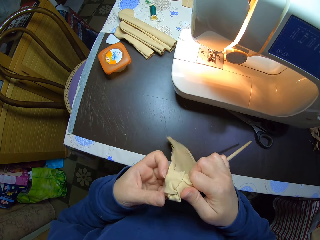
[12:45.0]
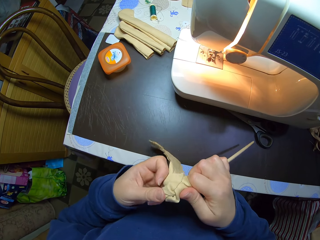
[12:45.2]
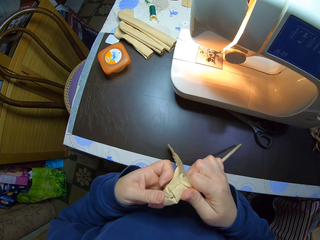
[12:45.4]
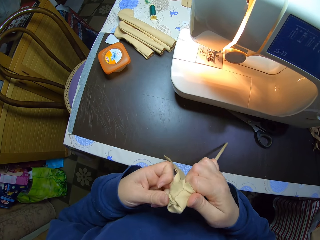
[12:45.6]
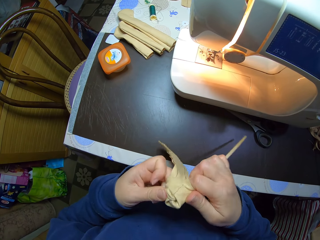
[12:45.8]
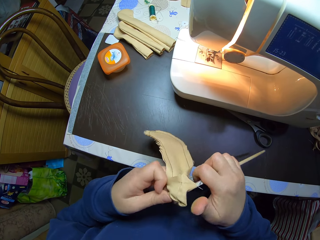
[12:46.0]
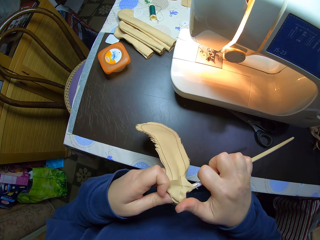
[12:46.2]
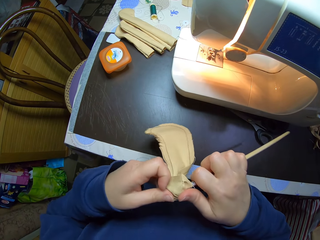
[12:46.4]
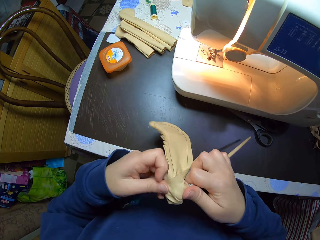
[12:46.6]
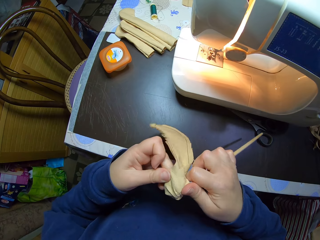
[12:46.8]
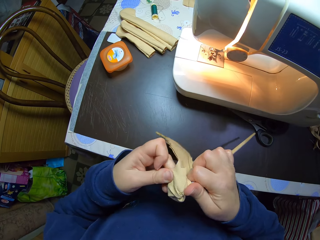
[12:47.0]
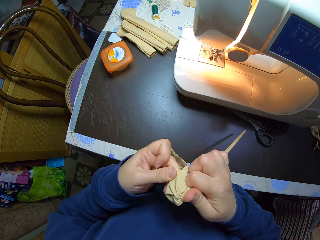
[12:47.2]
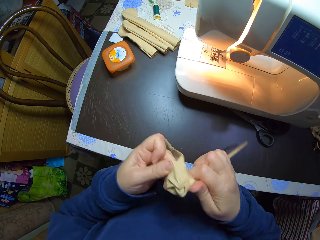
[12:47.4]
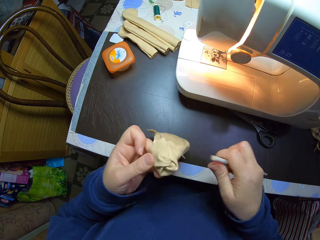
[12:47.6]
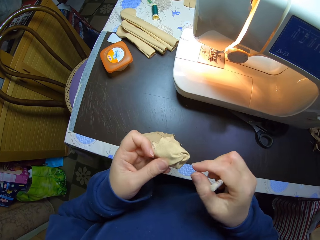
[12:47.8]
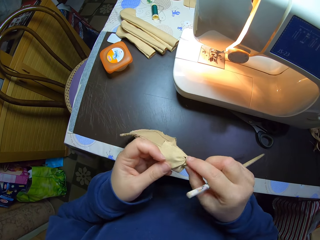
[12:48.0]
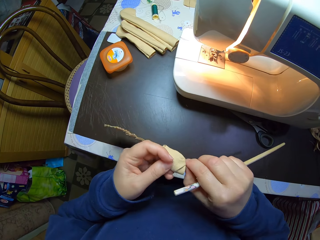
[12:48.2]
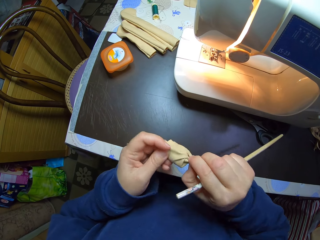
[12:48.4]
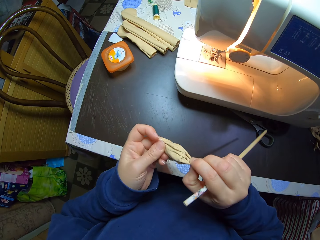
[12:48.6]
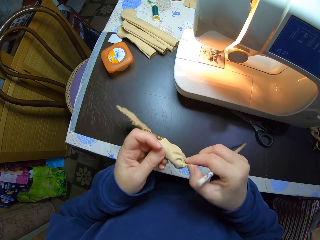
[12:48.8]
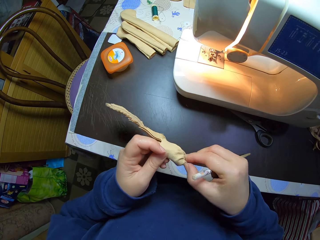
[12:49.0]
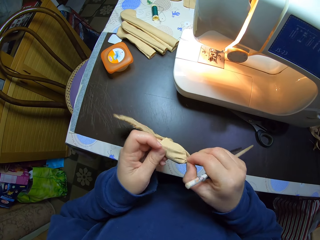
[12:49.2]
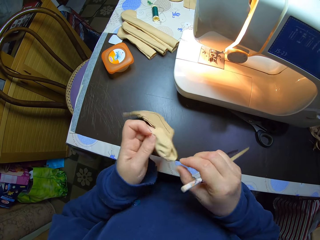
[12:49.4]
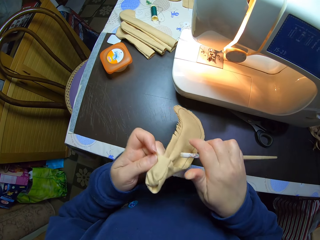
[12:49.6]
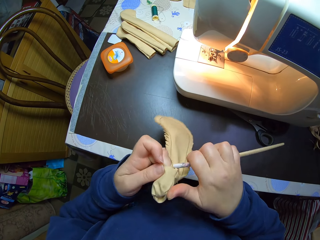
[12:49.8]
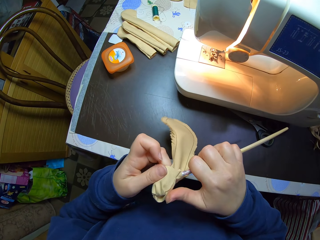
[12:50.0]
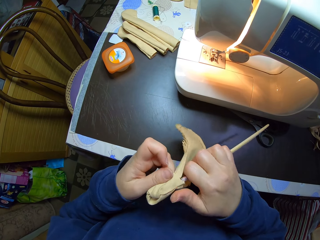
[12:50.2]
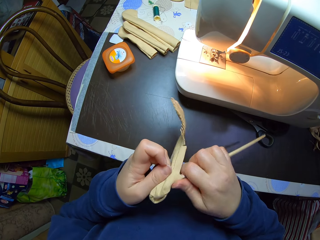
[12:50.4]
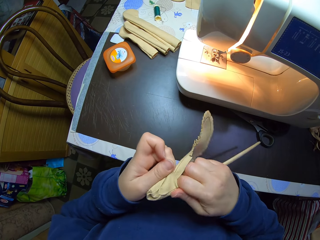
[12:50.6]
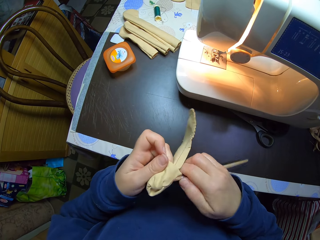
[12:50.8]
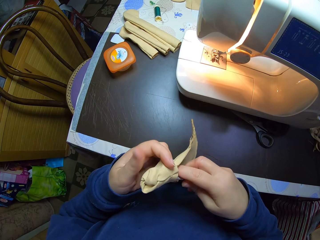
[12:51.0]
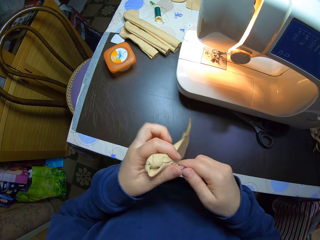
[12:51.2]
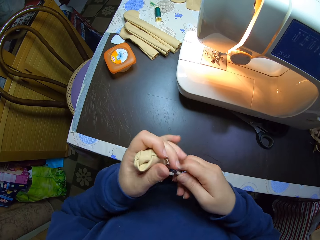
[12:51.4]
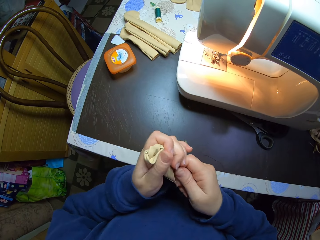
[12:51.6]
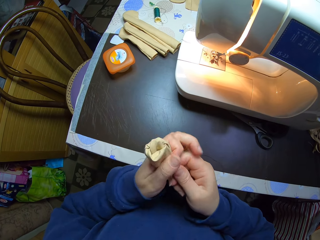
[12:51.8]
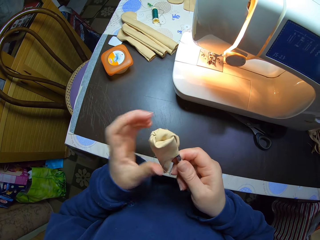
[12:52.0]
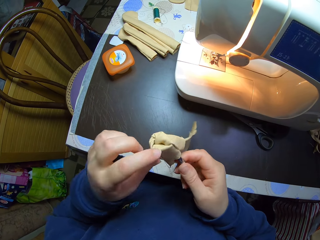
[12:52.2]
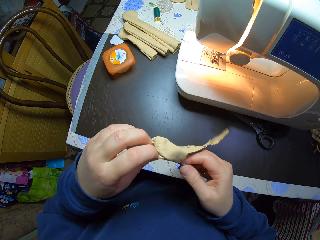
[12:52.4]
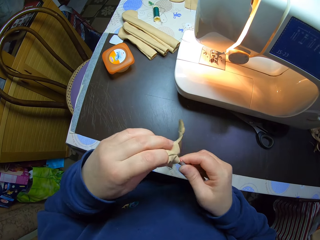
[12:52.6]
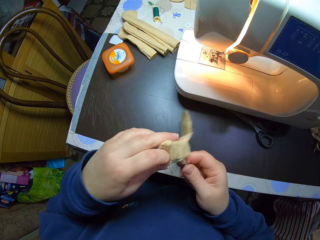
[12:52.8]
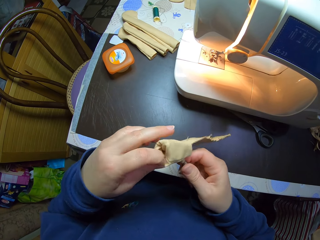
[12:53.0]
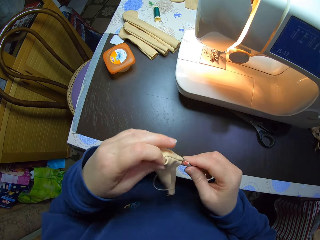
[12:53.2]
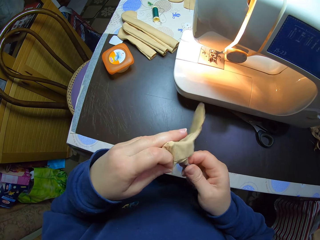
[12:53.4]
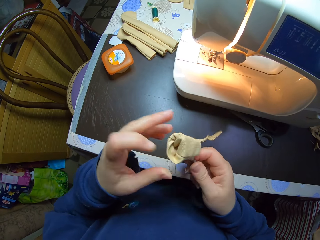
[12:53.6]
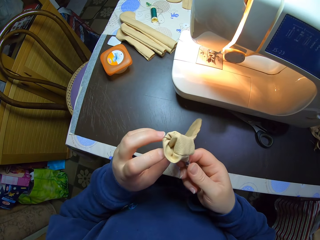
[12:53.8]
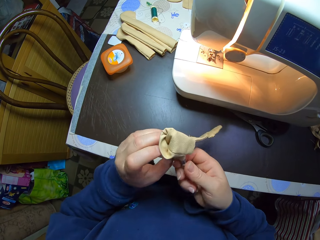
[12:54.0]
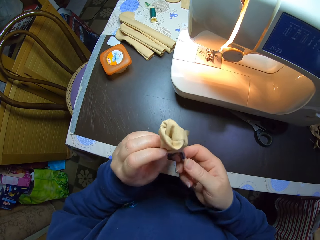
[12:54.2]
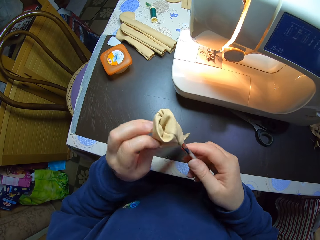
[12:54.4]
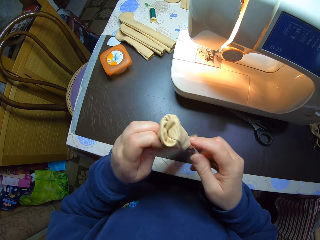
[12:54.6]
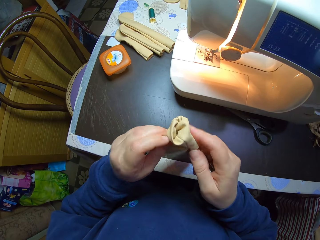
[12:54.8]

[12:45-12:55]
The camera wearer turns the pencil bag.

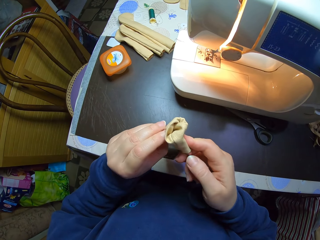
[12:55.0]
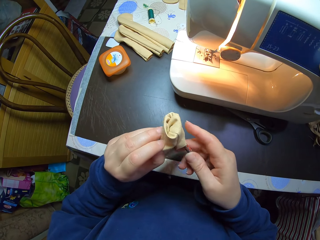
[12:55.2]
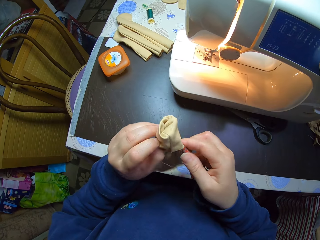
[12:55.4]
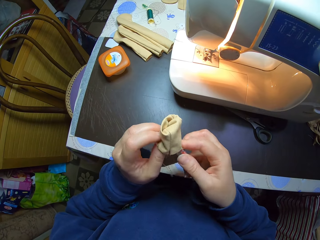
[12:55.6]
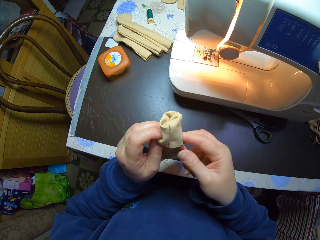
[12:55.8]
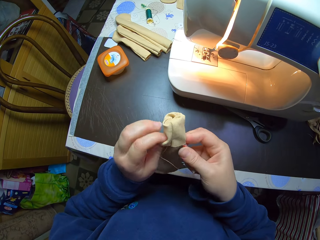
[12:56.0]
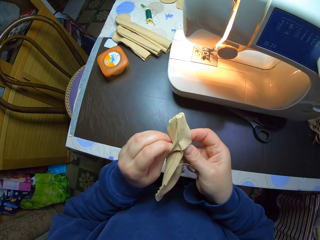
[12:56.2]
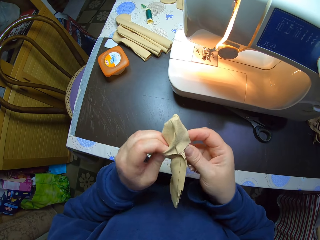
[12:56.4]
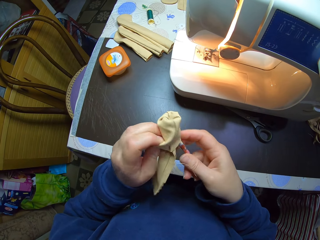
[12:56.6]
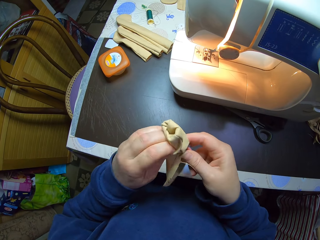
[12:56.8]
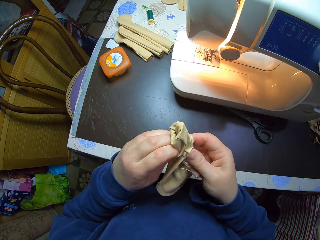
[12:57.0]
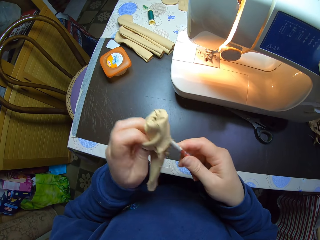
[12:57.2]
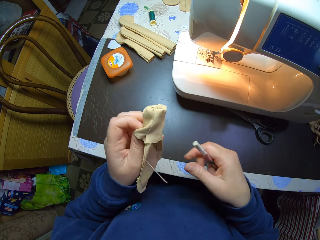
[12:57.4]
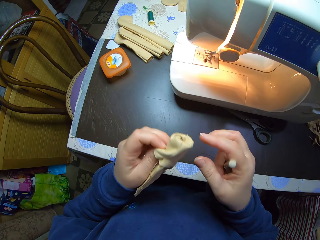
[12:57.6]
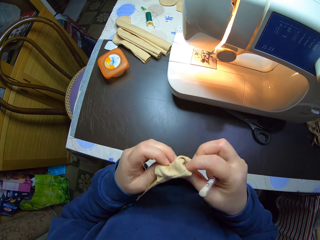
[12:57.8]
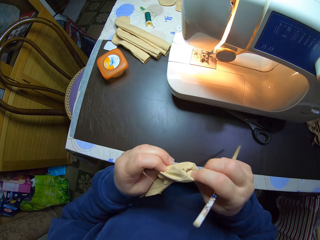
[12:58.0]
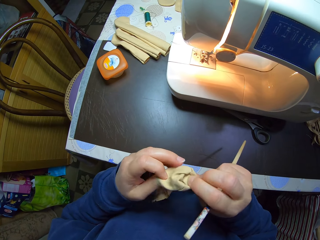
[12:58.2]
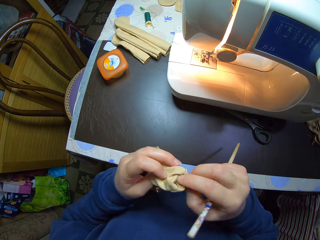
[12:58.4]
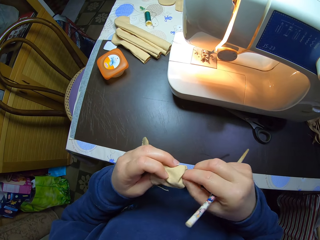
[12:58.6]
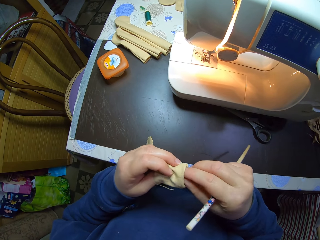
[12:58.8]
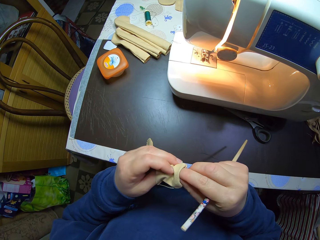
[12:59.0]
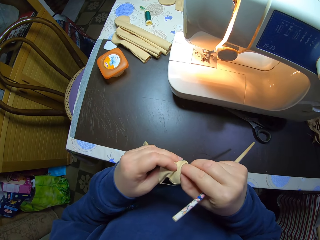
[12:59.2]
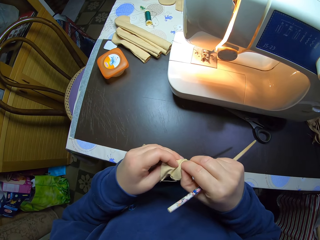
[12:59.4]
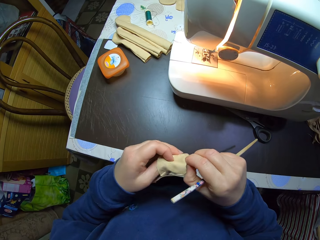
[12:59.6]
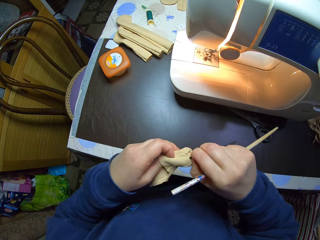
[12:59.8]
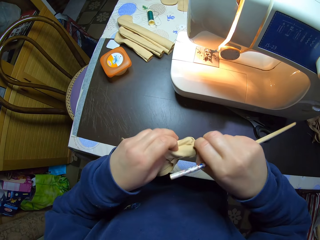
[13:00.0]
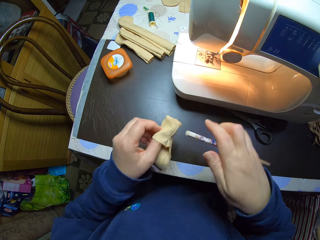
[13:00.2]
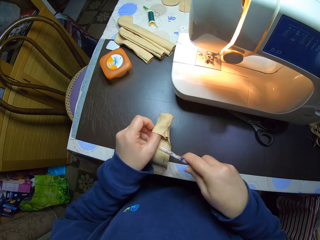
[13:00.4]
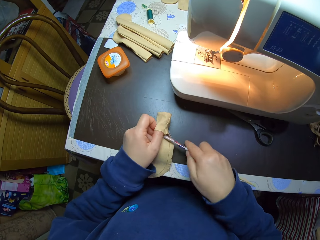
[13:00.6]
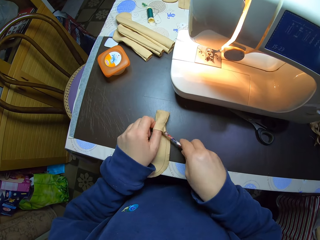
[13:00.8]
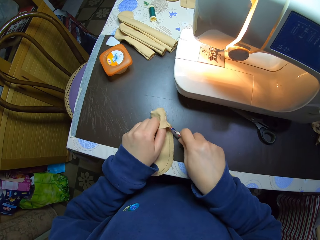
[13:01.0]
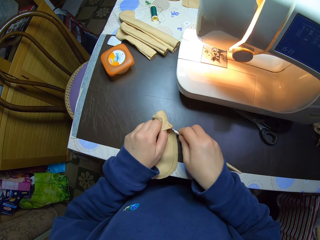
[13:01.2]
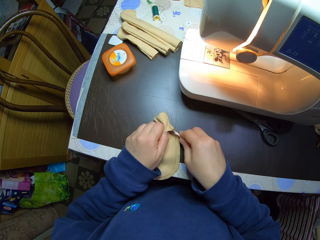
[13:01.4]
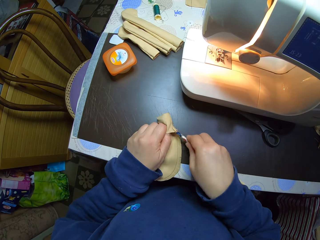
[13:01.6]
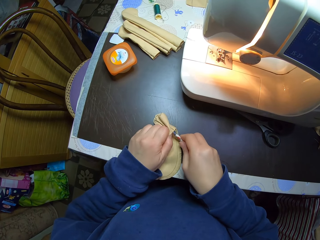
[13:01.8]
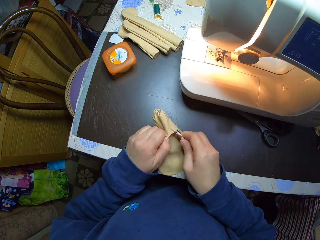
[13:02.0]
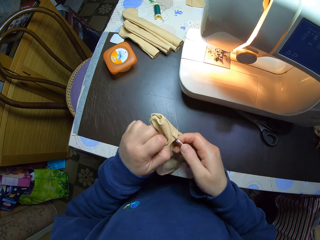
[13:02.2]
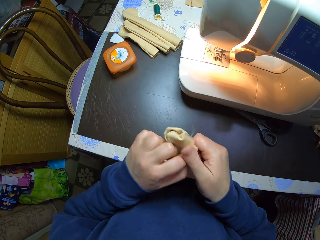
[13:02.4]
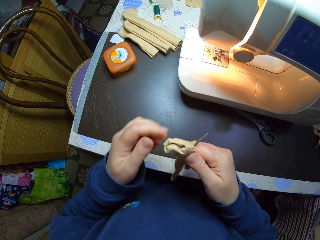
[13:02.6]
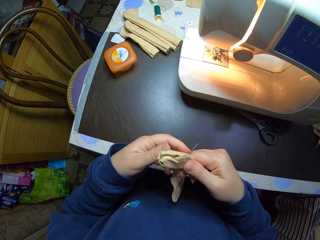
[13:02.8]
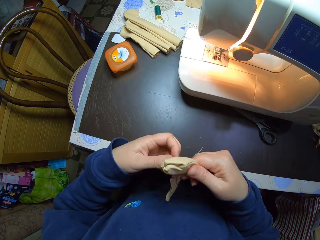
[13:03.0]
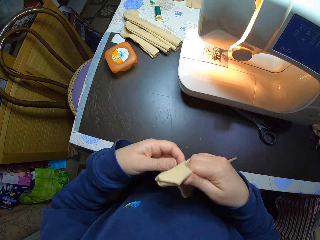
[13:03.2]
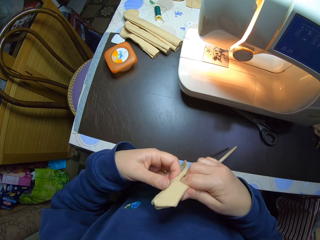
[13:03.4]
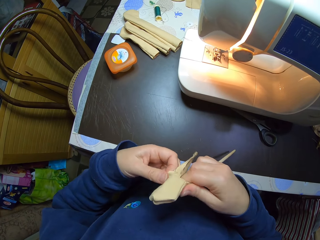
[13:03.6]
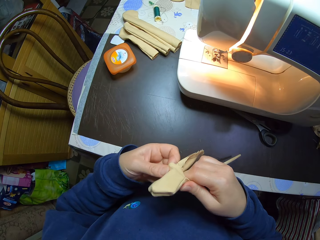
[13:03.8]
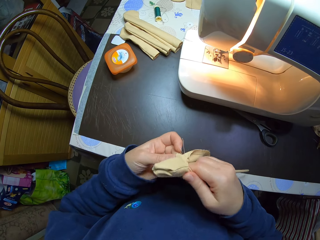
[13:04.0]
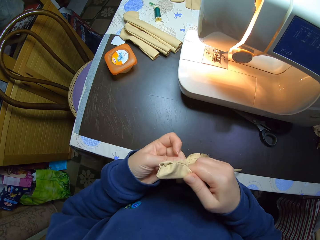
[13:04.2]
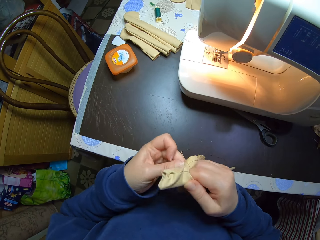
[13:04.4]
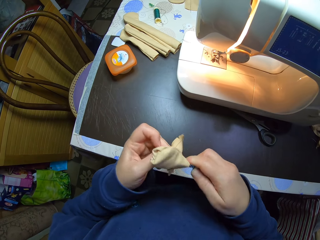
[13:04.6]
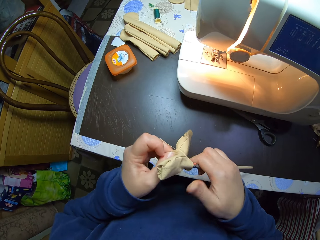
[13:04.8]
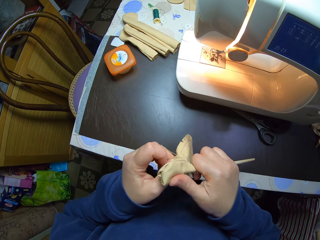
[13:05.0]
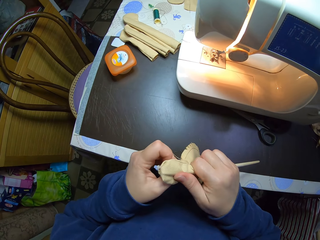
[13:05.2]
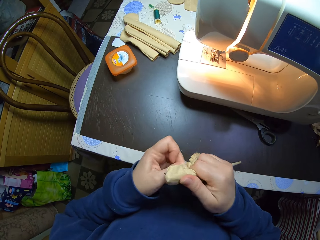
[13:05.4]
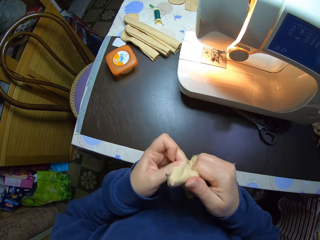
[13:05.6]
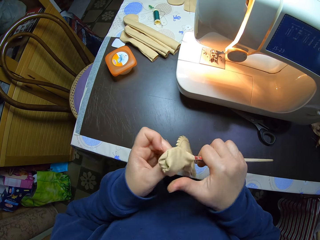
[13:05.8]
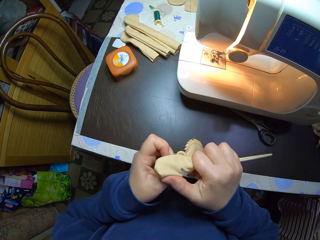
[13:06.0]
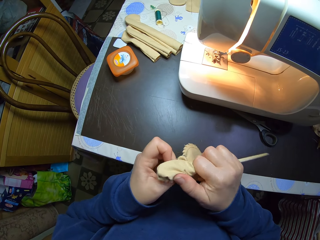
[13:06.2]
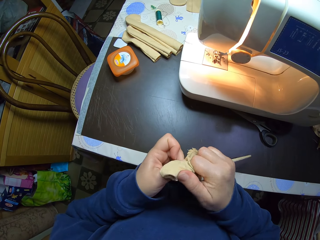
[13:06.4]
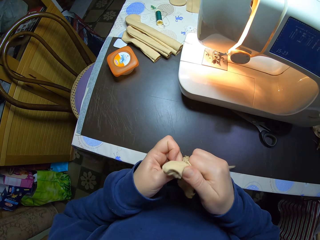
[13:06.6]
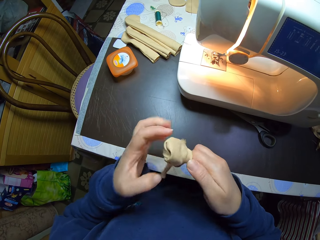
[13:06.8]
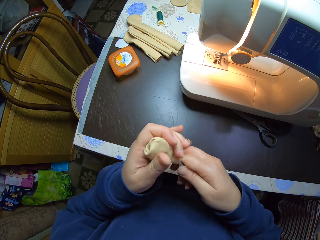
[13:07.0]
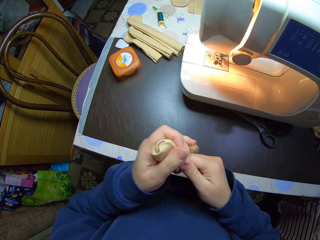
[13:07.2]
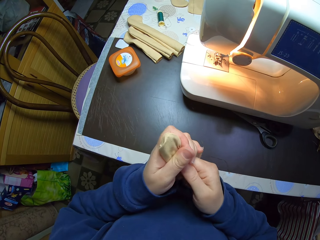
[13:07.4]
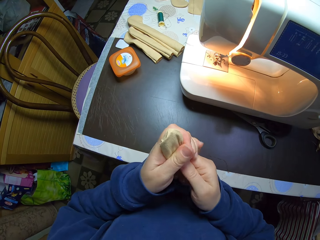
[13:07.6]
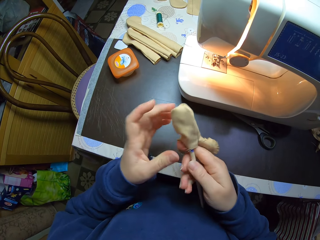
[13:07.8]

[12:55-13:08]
The camera wearer adjusts the material with both hands. She moves the hand. She pulls the inner part of the pencil bag. She drops the material on the table with her left hand. She drops the material on the table with her left hand again. She holds the material on the table with her left hand. She adjusts the material on the table with the pencil in her right hand. She puts the stick in the pencil bag. She picks up the material from the table with the pencil in her right hand and adjusts the material with both hands. She picks up the material from the table with both hands and adjusts the material with both hands.
